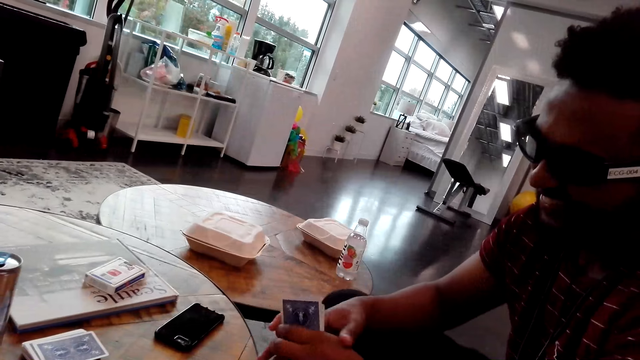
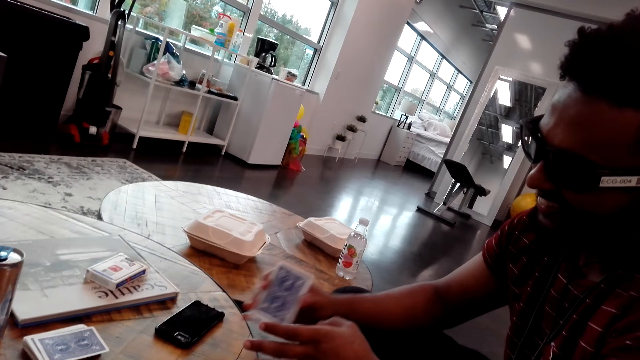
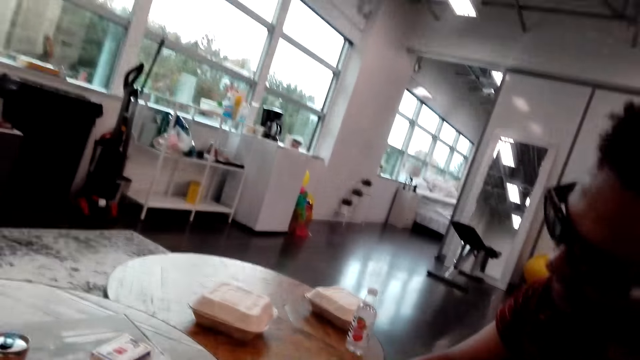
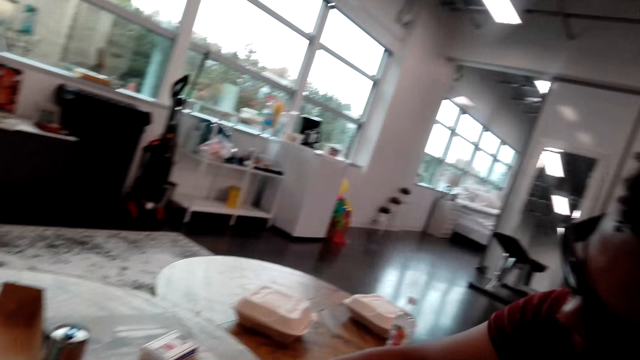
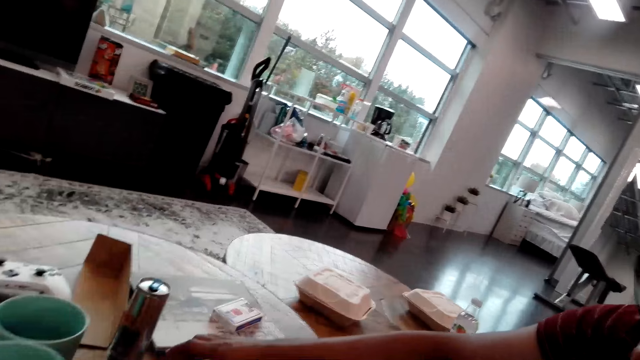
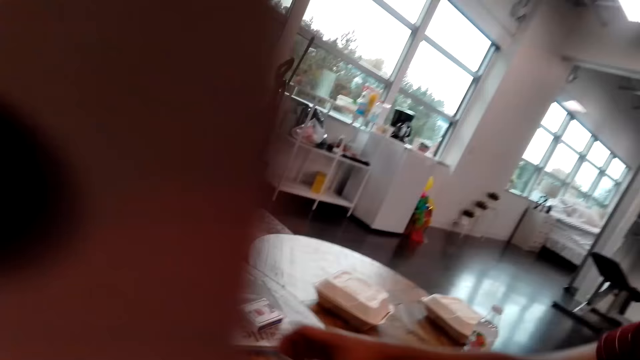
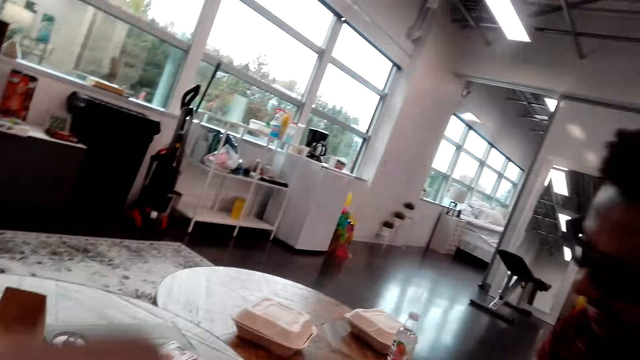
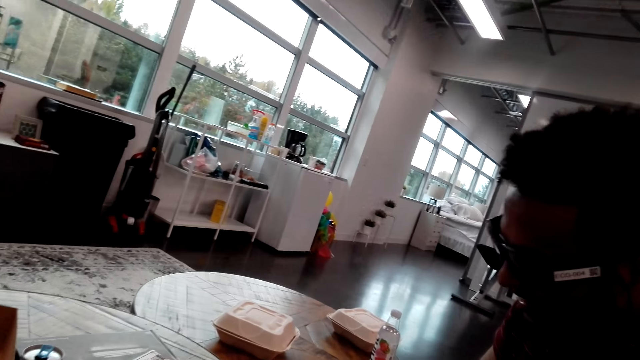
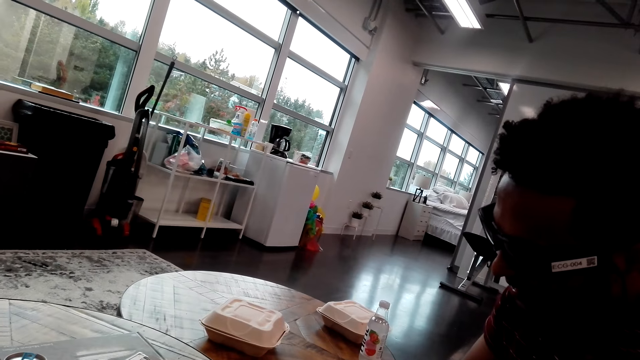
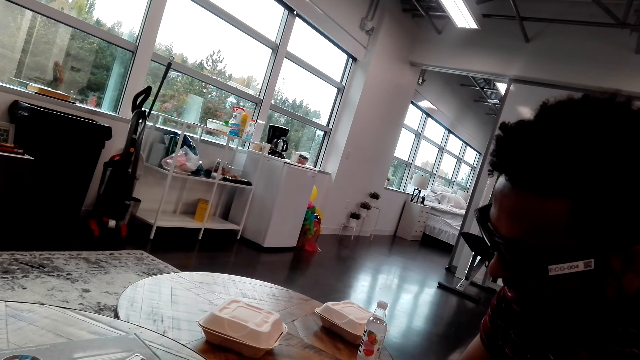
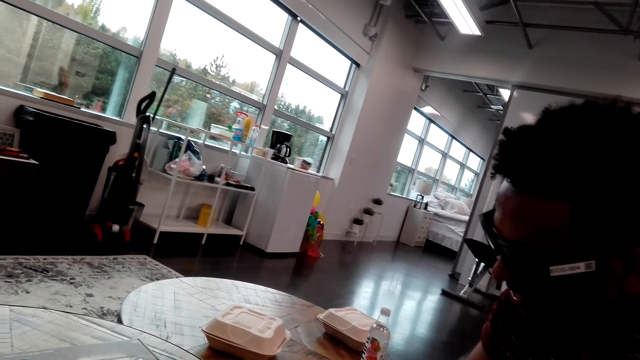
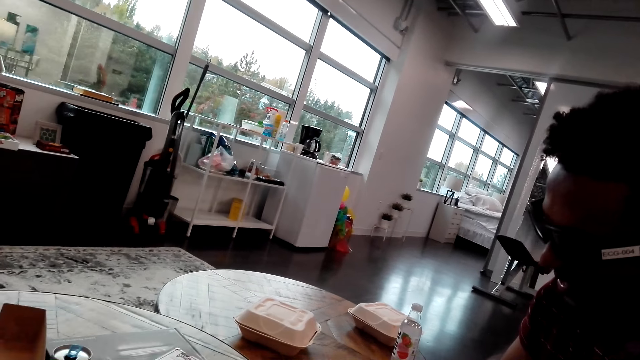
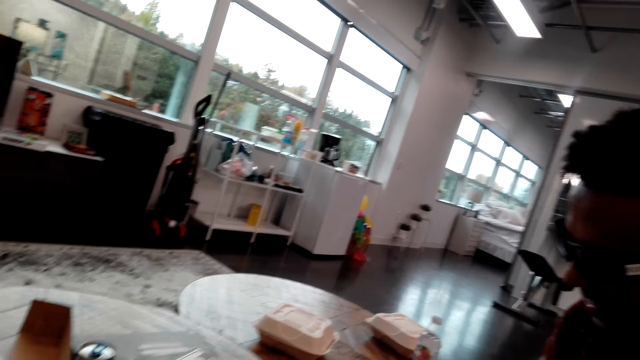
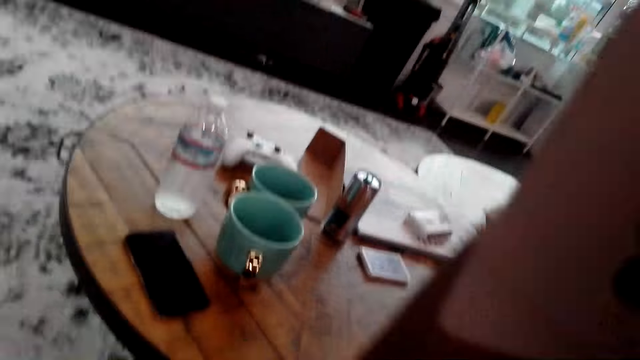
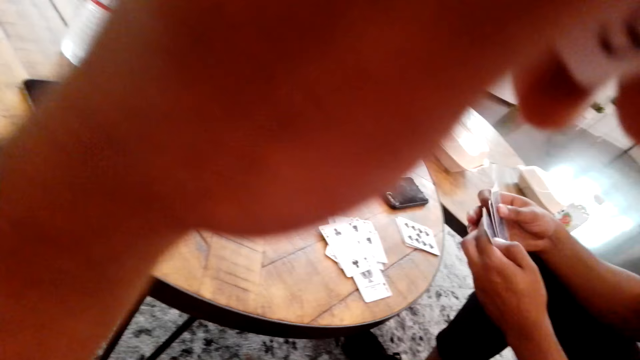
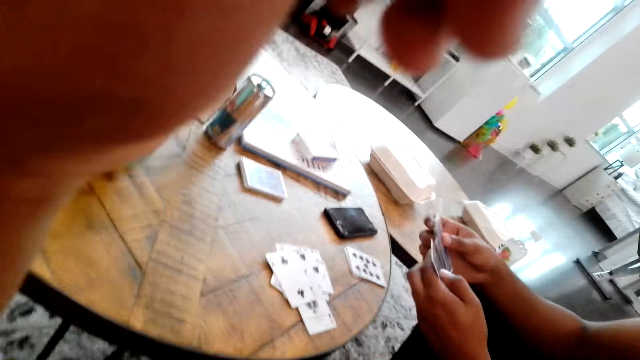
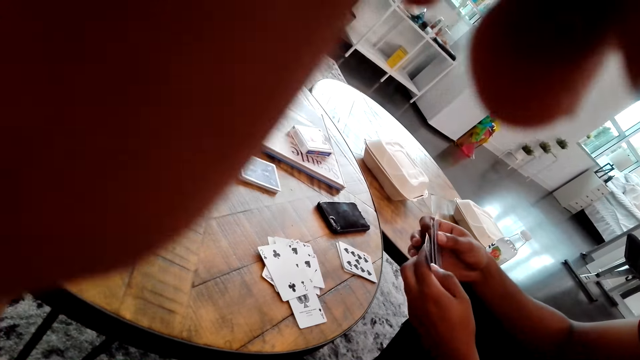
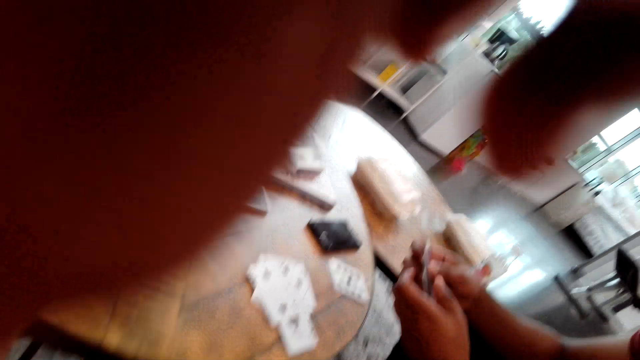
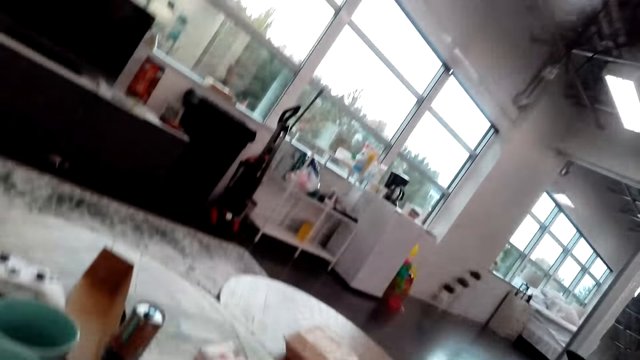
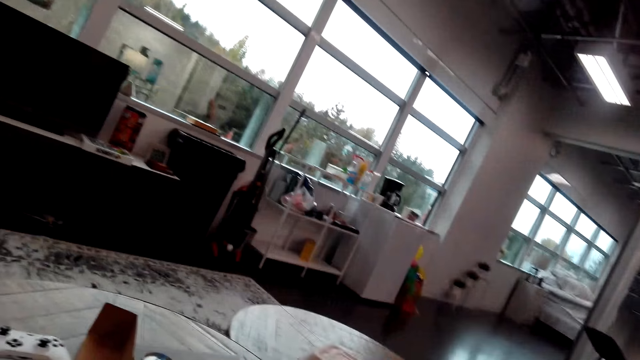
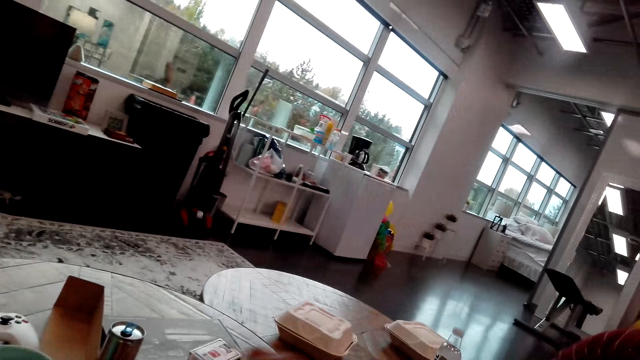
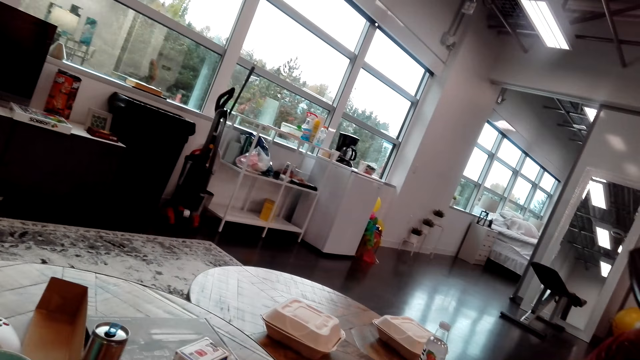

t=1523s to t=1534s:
A man aligns playing cards on the table and picks a playing card. The camera wearer plays the card. The man looks at his playing cards and arranges the cards. The camera wearer adjusts the camera.

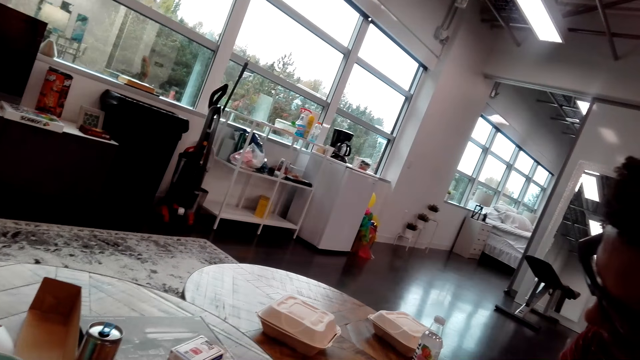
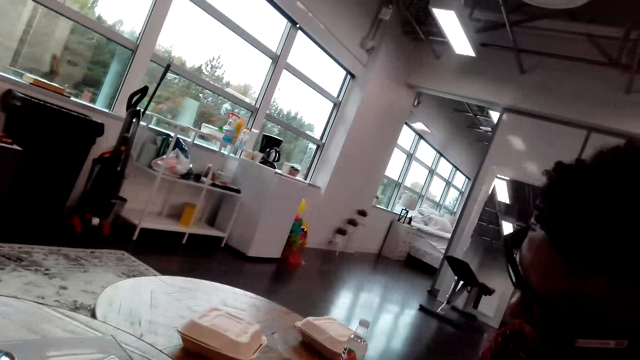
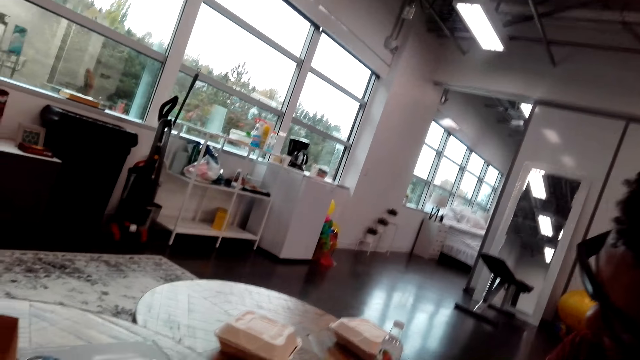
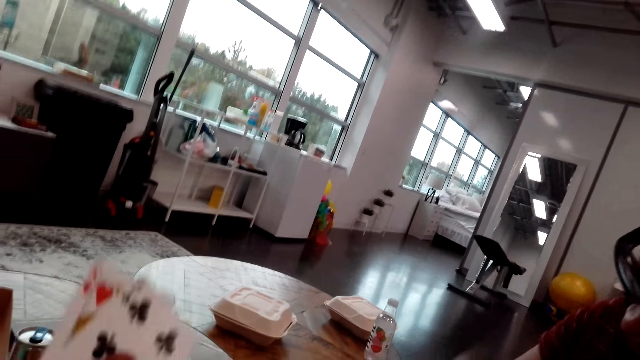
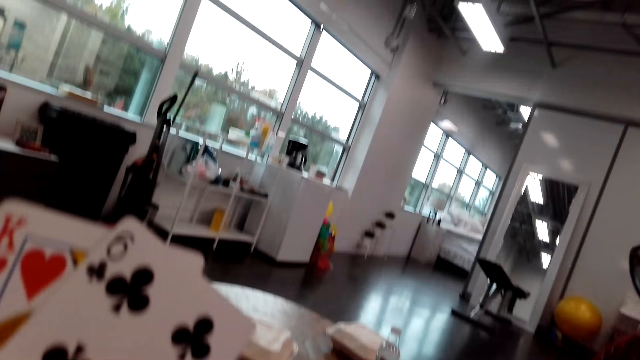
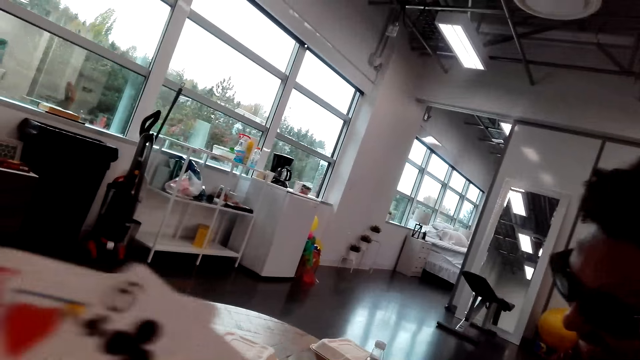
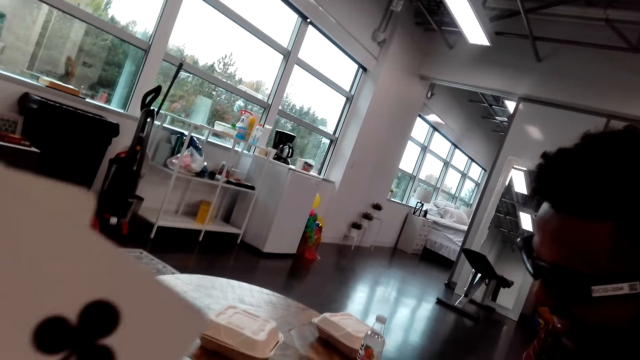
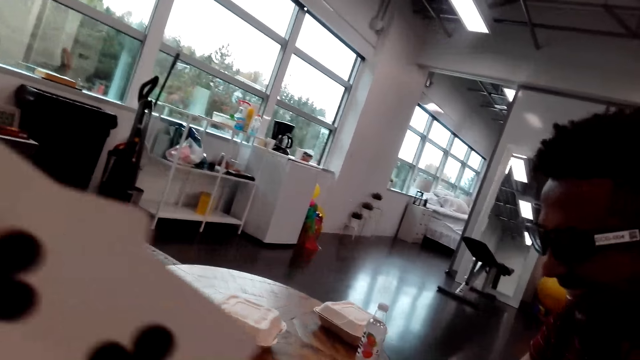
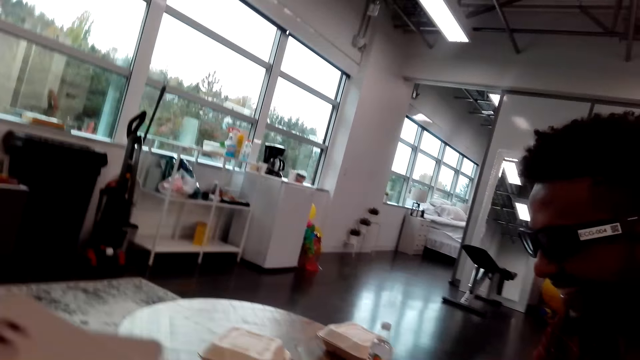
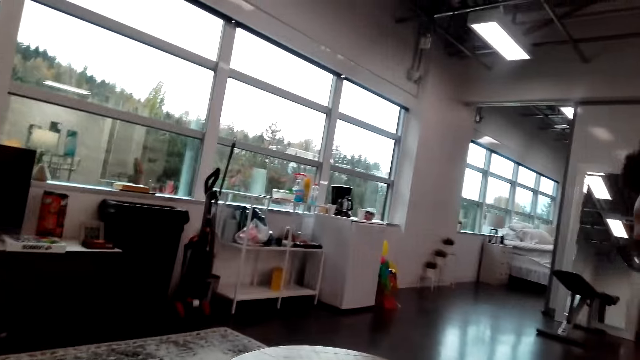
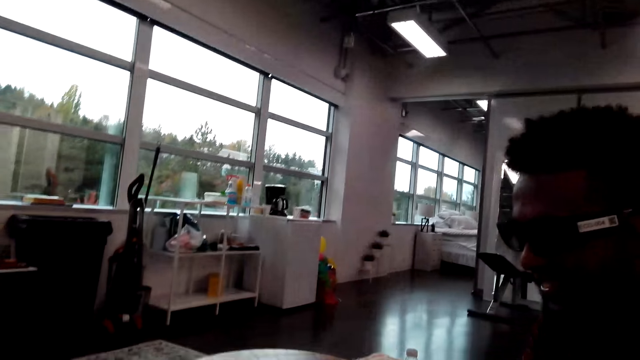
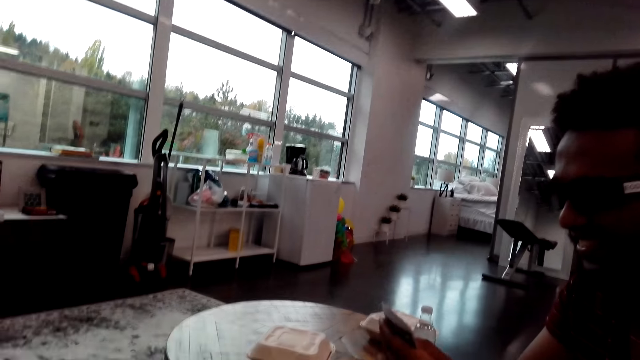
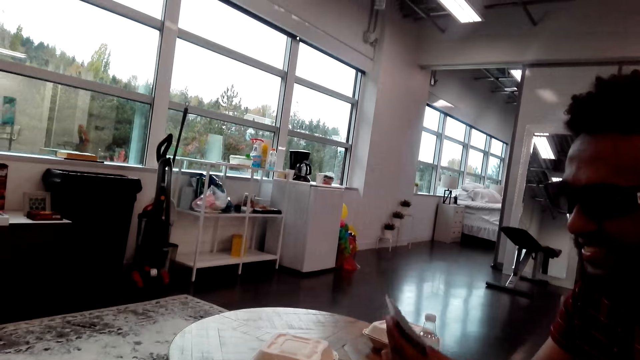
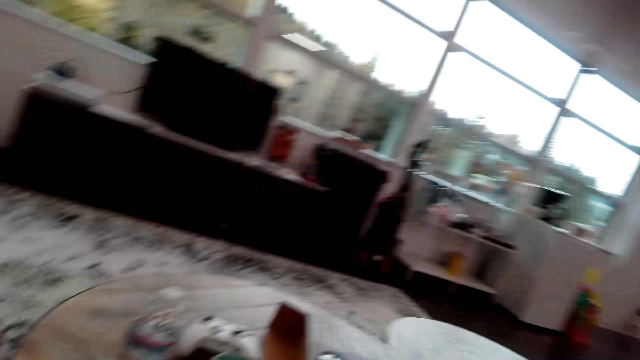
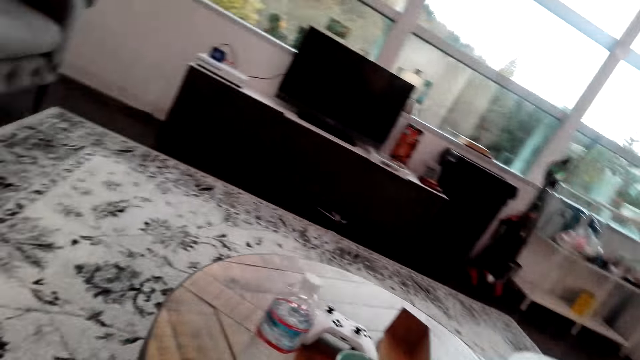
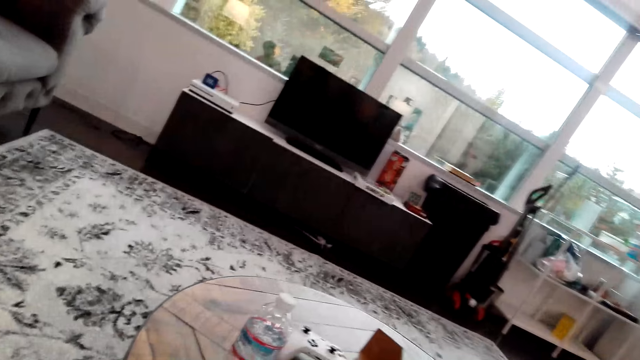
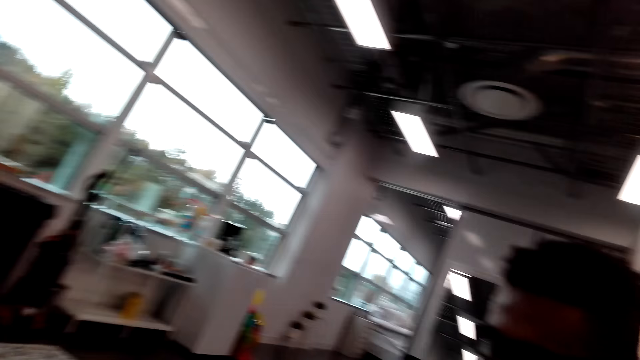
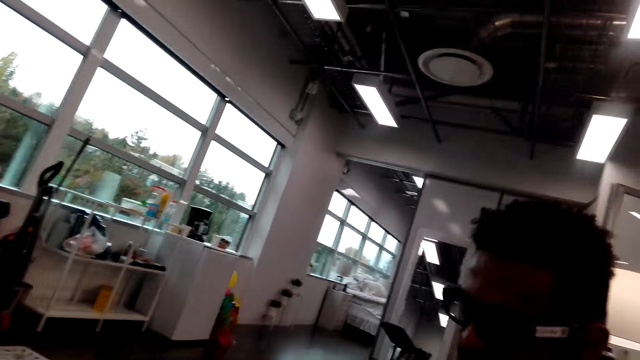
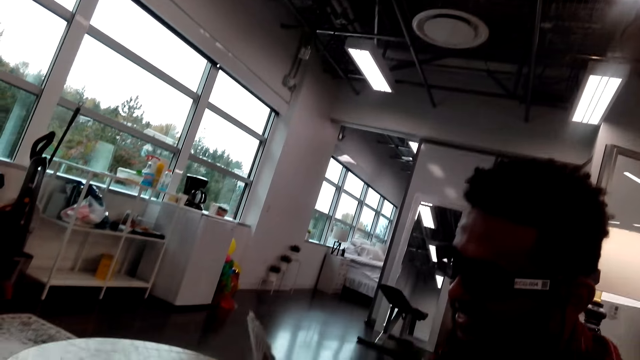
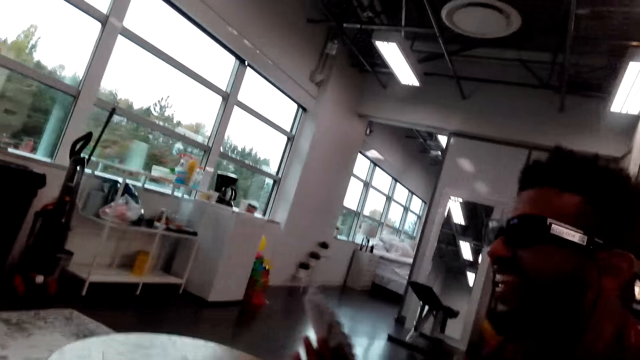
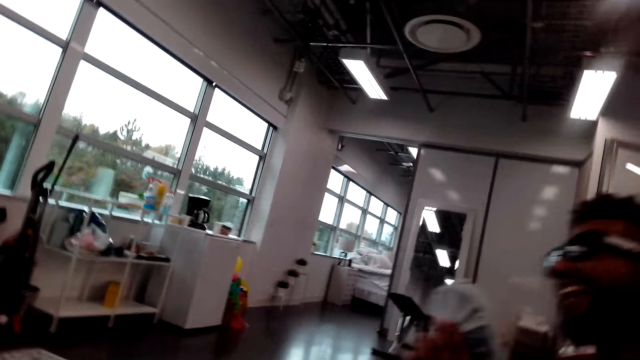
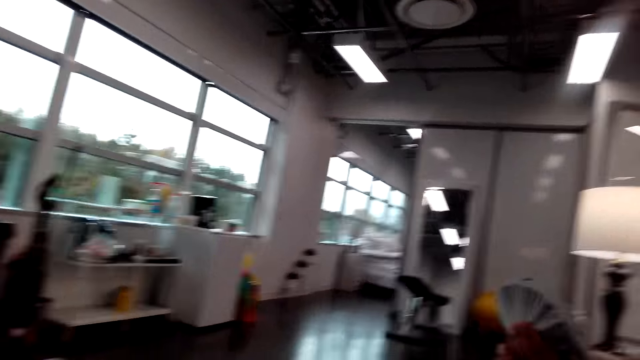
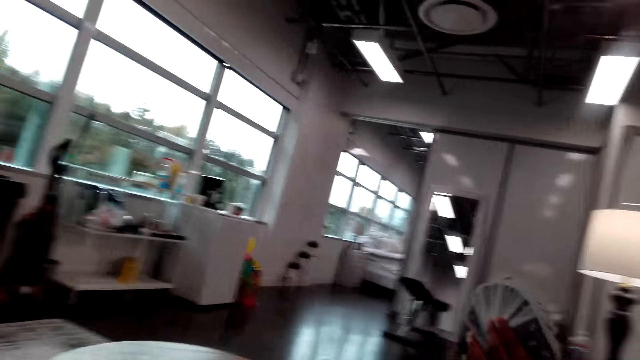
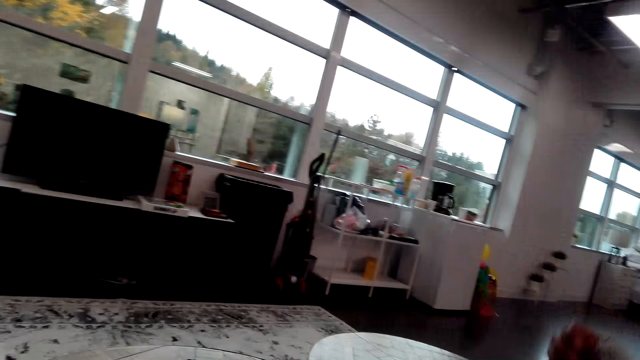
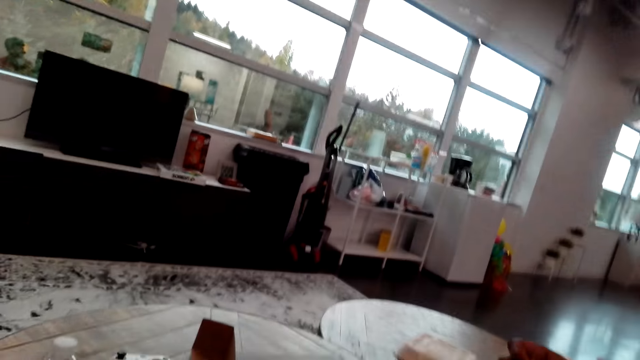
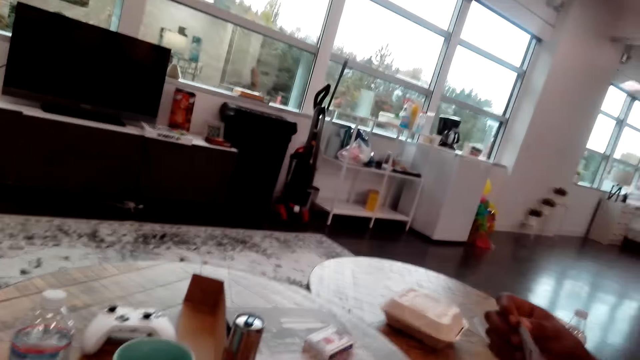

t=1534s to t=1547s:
The camera wearer raises the cards. A man spreads his playing cards. The man holds the cards. The camera wearer looks around the room. The man raises the cards.
